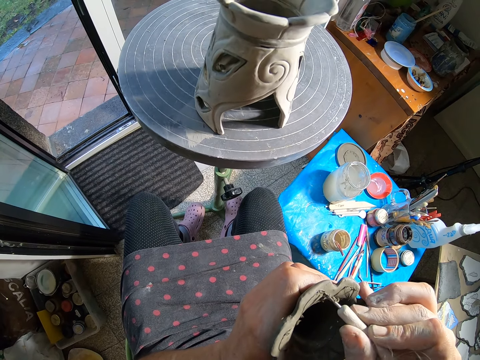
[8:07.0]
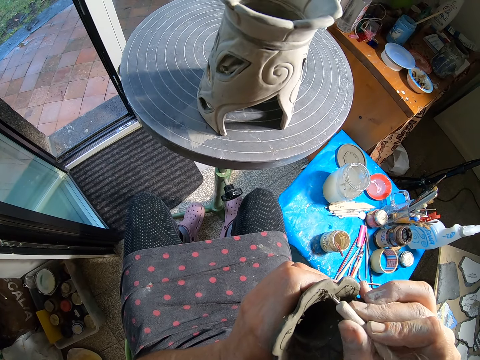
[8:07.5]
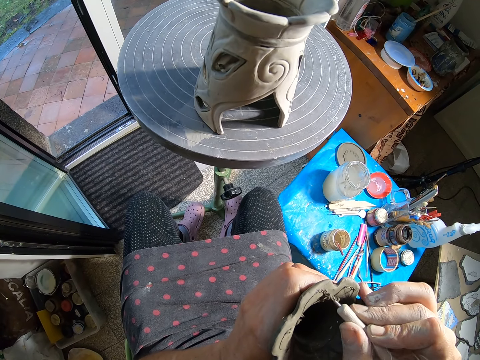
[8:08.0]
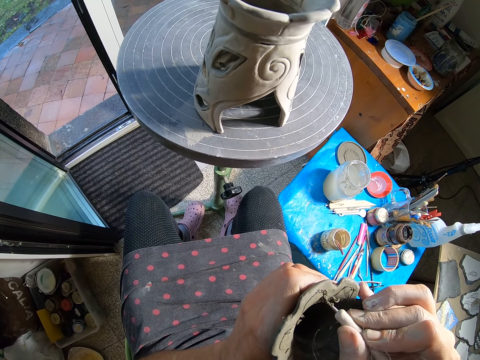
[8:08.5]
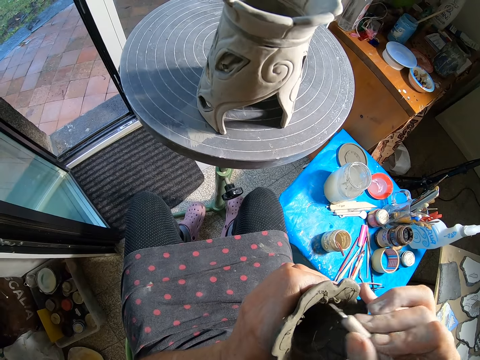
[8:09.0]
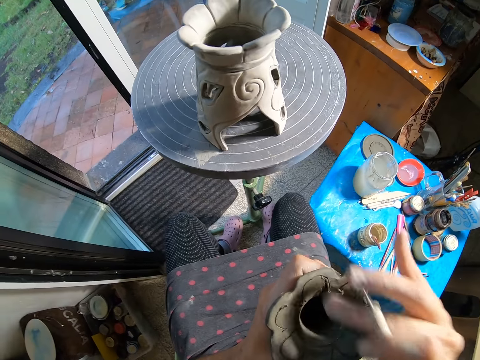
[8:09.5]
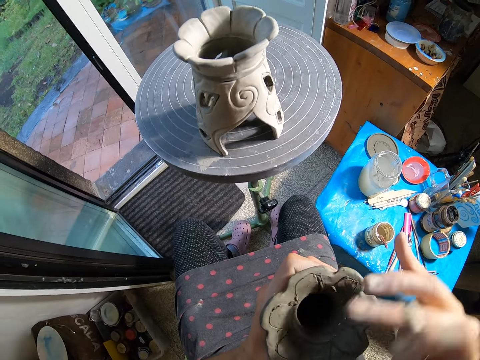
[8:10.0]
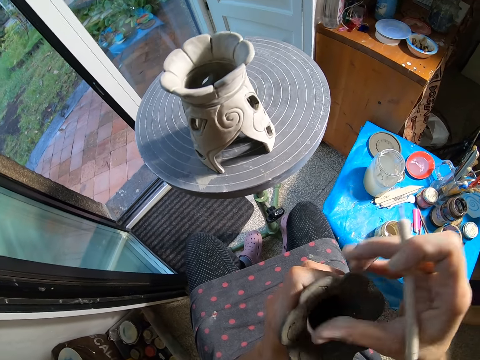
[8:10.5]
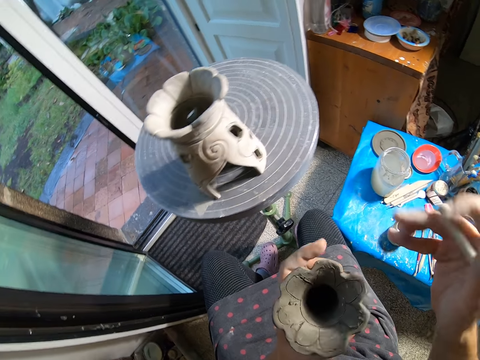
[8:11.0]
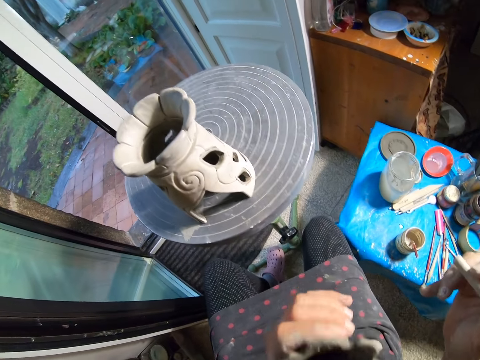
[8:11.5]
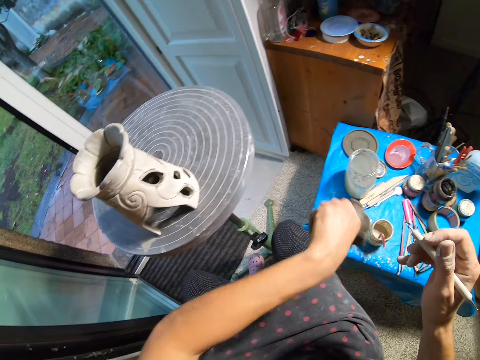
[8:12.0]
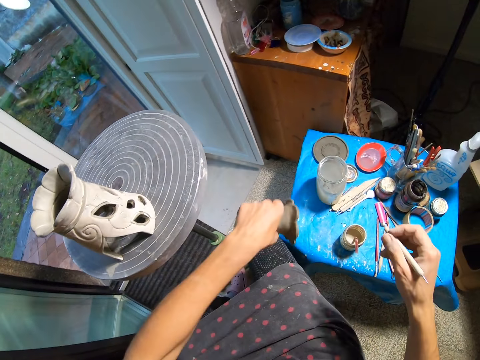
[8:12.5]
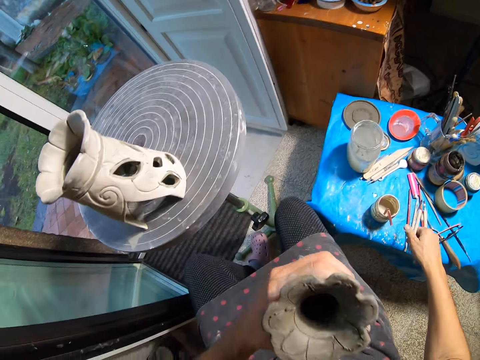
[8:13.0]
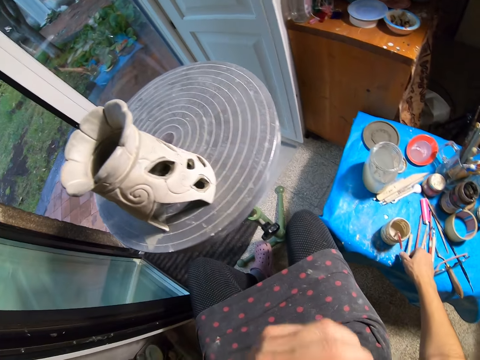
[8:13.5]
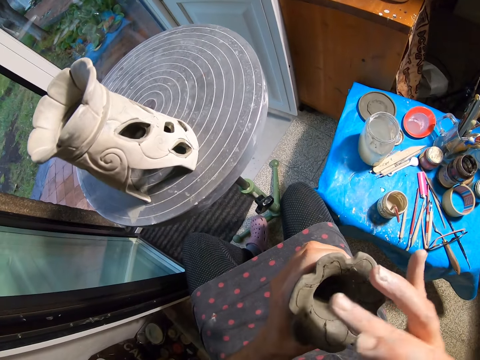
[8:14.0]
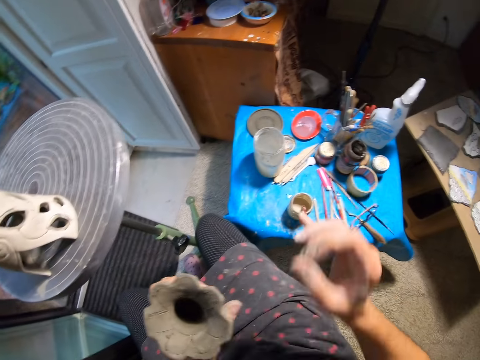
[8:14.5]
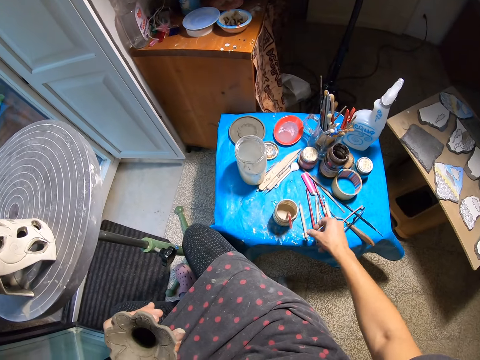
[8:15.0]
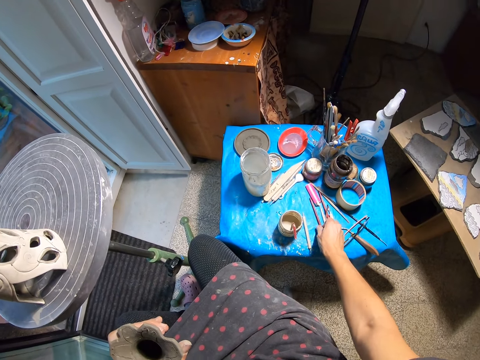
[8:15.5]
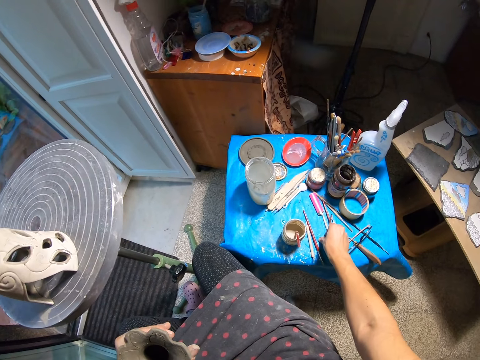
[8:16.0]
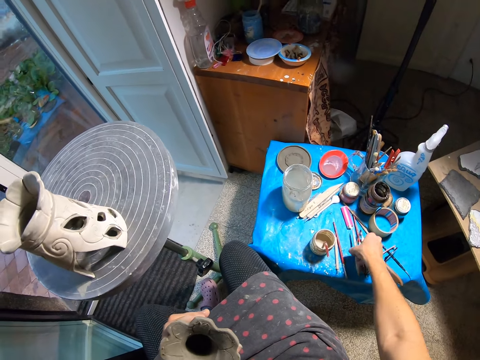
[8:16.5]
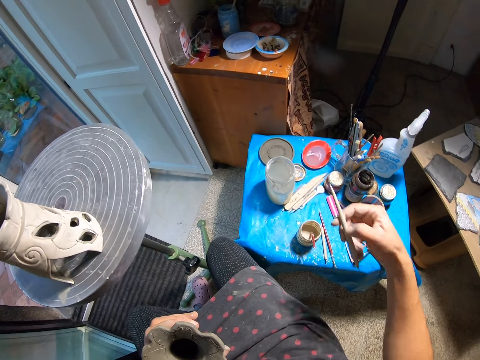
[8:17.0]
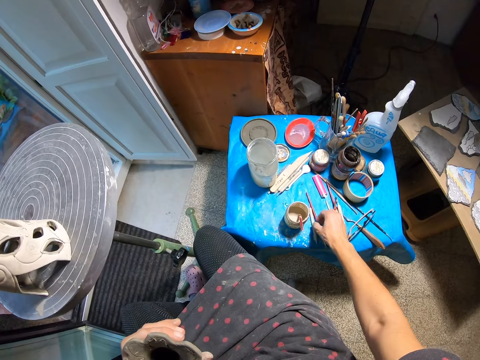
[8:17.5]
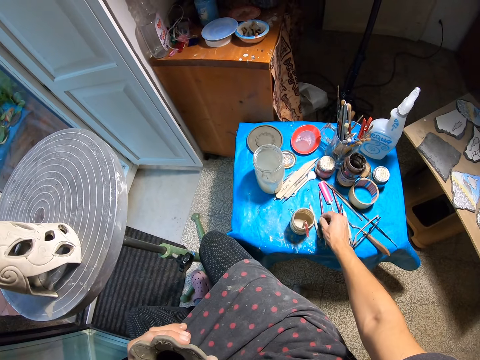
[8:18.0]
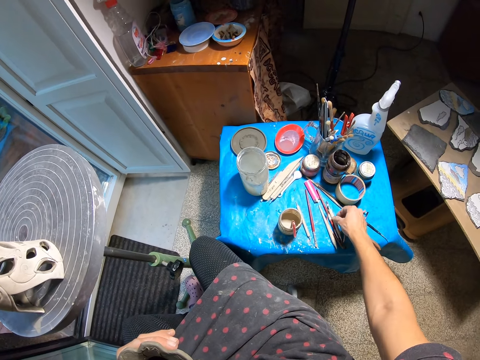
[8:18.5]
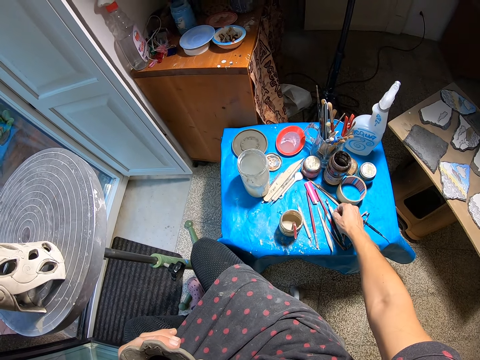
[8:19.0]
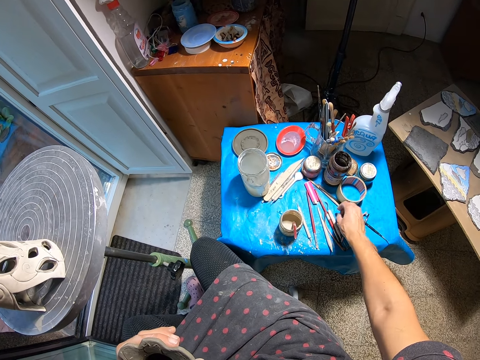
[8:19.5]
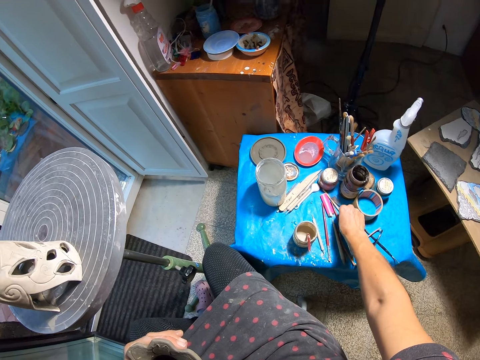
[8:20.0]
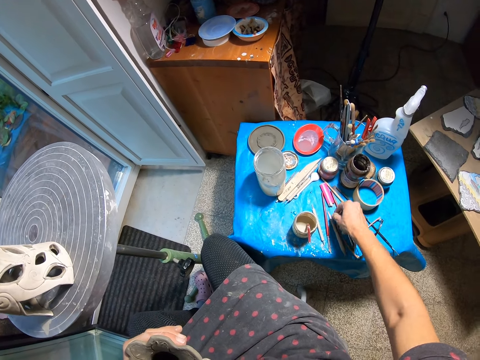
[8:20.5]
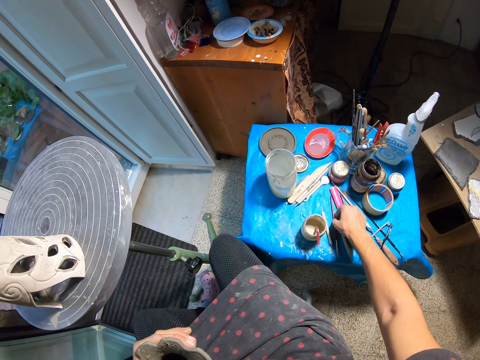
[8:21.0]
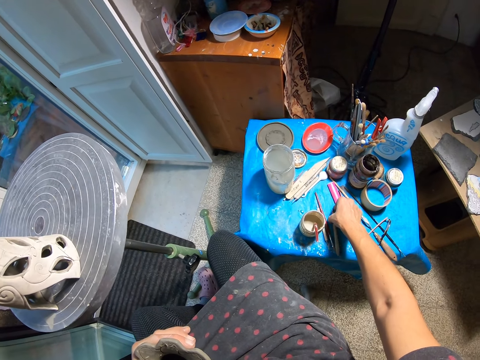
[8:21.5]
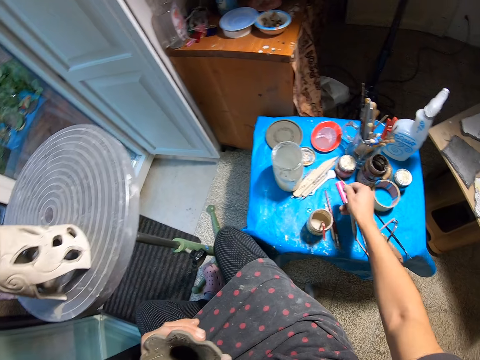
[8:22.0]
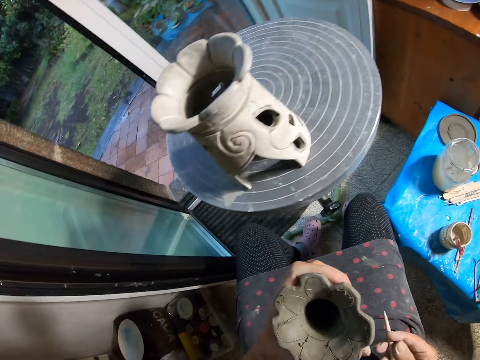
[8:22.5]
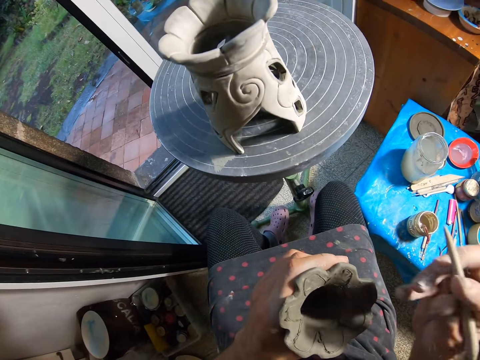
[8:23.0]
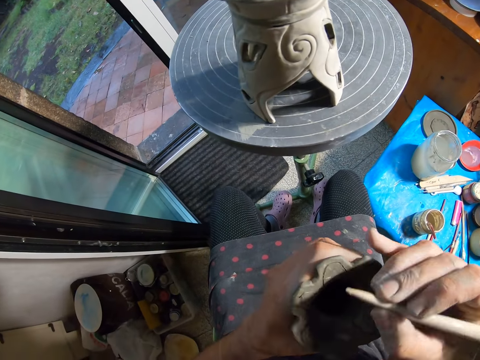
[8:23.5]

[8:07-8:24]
The camera wearer removes clay particles from the craft with her right hand. She smoothens the pottery with her hand. She blows air from her mouth into the craft. She throws clay particles from the craft onto the table with her left hand. She blows air from her mouth into the craft. She drops the clay needle in her right hand on the table. She removes clay particles from the craft with her right hand. She moves the clay needle on the table with her right hand. She picks up the clay needle from the table with her right hand. She drops the clay needle in her right hand on the table. She moves the clay needle on the table with her right hand. She picks up the clay needle from the table with her right hand. She drops the clay needle in her right hand on the table. She touches the clay needle on the table with her right hand. She picks up the clay pen from the table with her right hand.

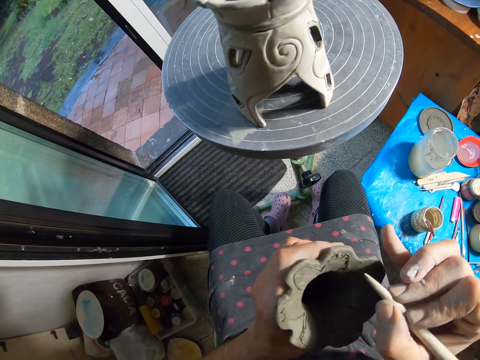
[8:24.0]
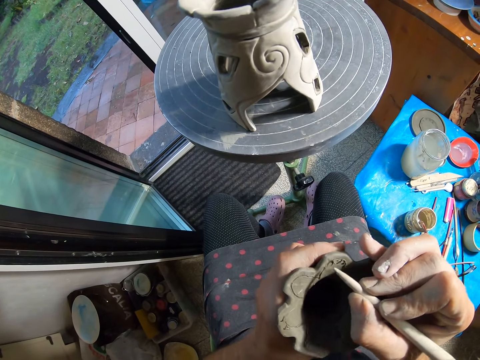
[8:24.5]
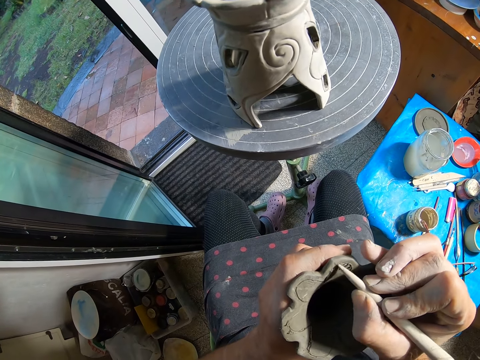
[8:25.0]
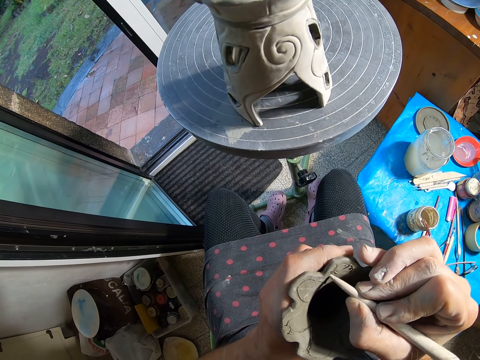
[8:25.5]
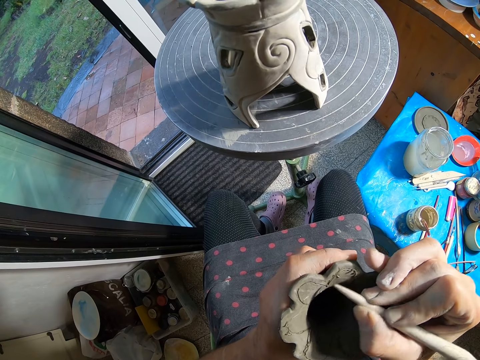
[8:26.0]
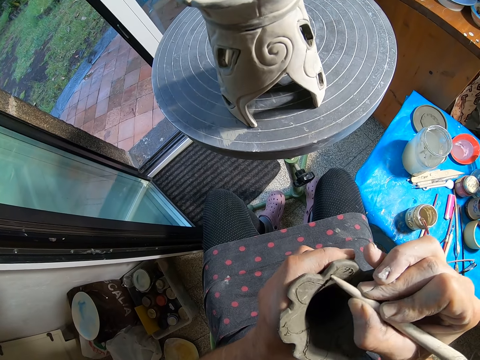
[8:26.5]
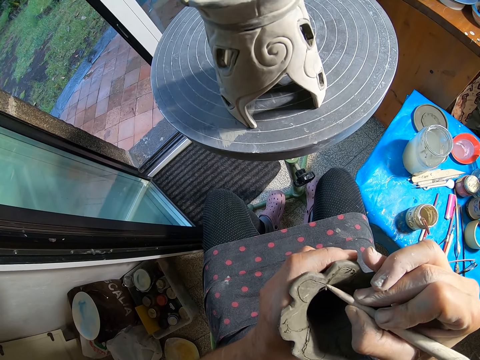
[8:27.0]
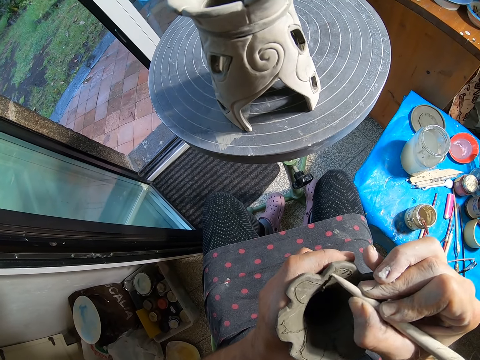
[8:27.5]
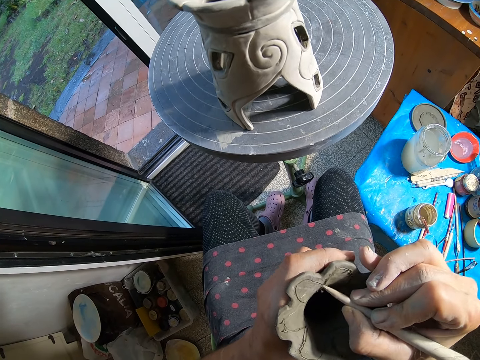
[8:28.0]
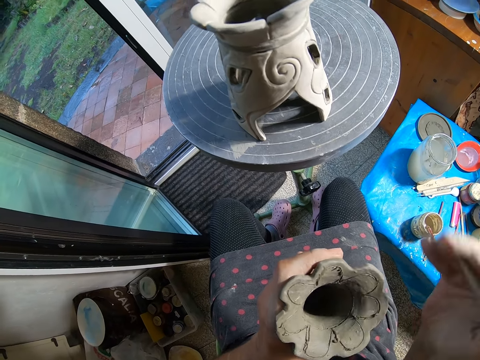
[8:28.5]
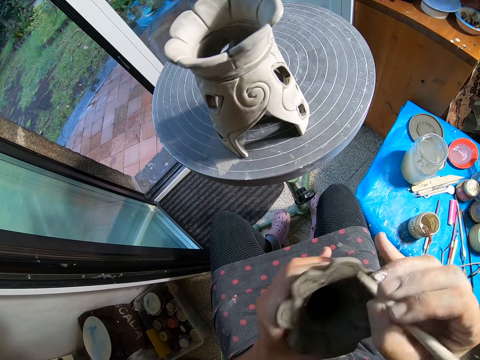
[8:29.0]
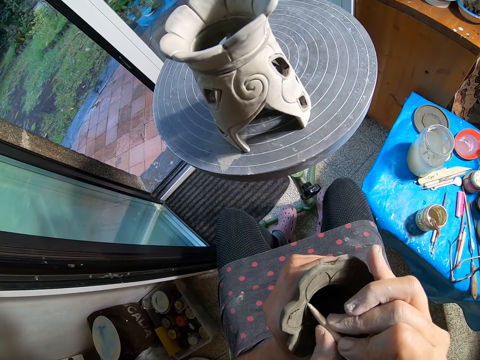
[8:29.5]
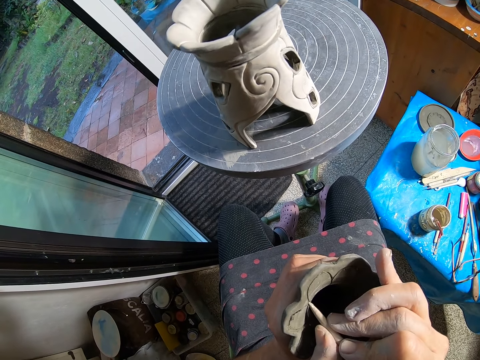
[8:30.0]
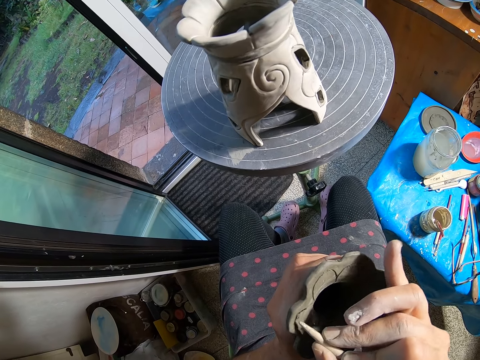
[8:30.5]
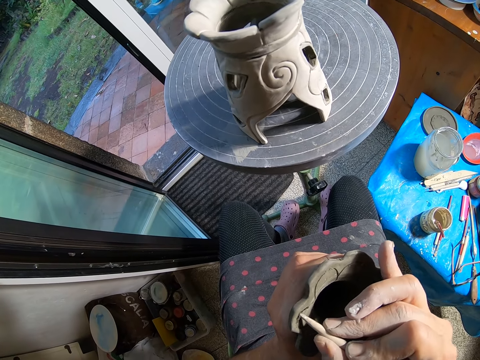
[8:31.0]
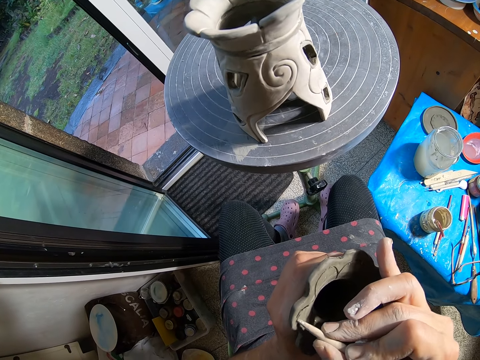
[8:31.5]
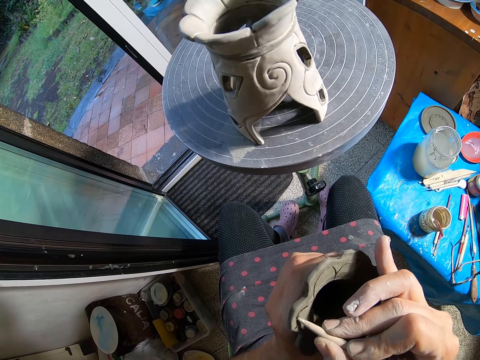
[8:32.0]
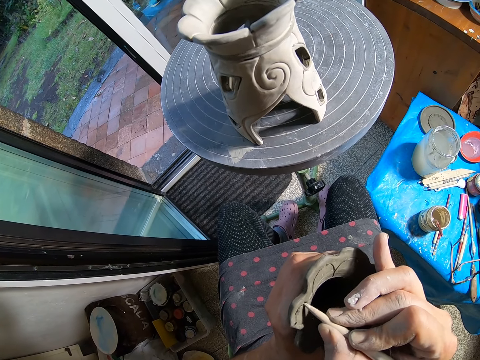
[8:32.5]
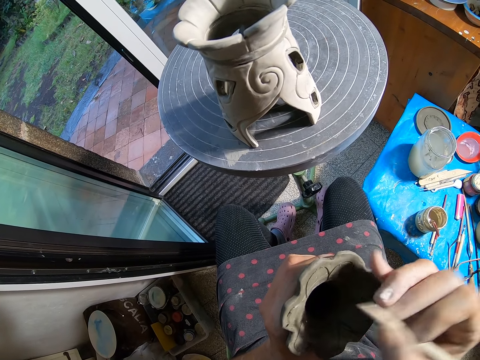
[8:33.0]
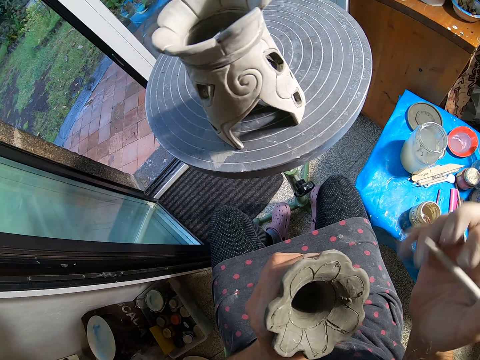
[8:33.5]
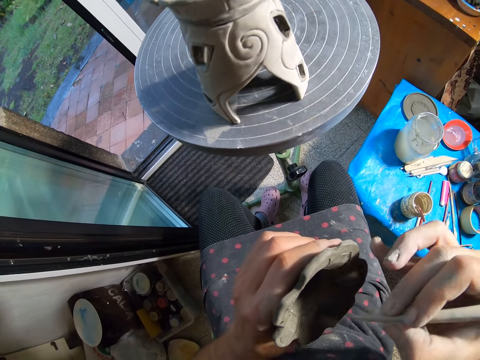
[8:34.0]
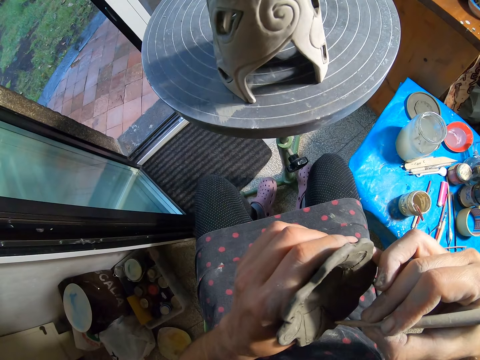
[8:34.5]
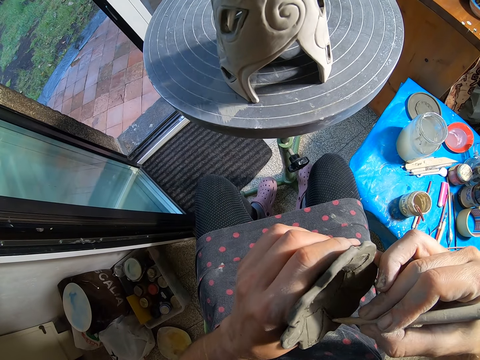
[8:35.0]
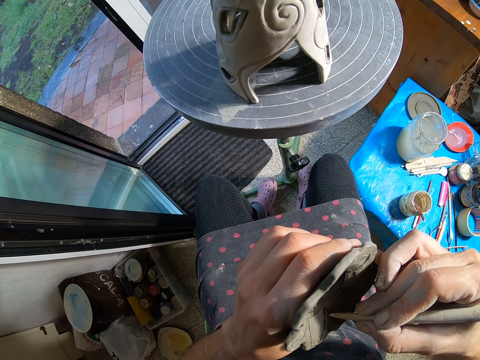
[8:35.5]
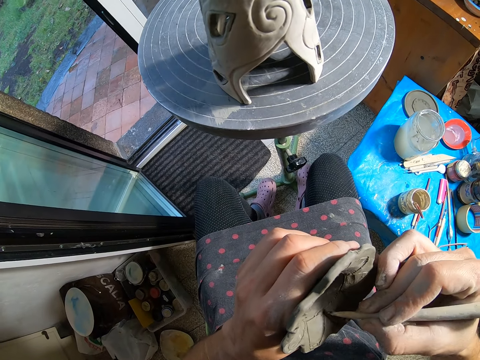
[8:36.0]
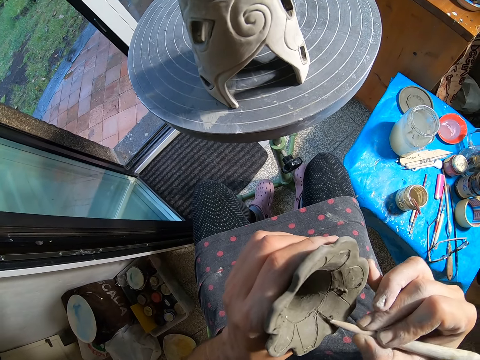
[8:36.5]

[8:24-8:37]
The camera wearer carves on the craft with the clay pen in her right hand. She decorates the pottery with the stick. She rotates the pottery. She removes clay particles from the clay pen with her right hand. She decorates the pottery with the stick. She carves on the craft with the clay pen in her right hand.
